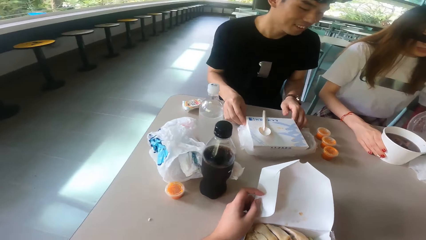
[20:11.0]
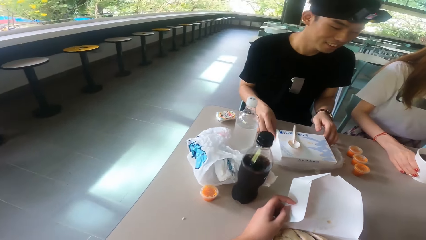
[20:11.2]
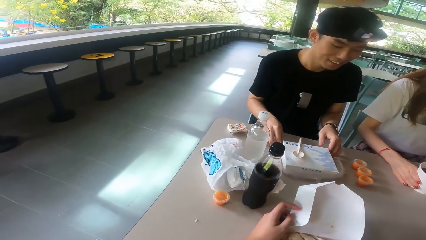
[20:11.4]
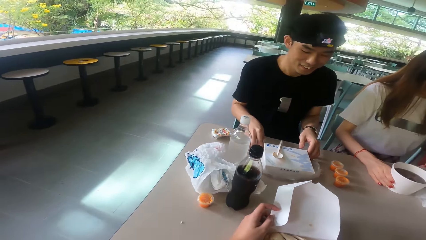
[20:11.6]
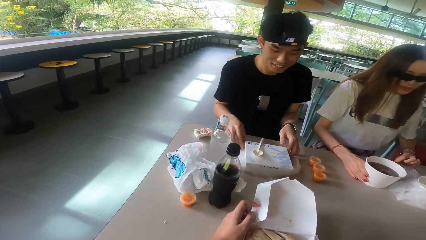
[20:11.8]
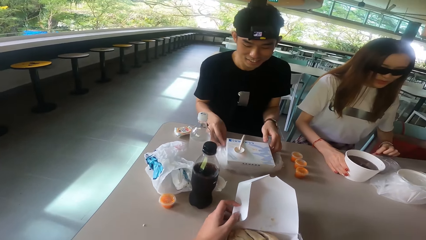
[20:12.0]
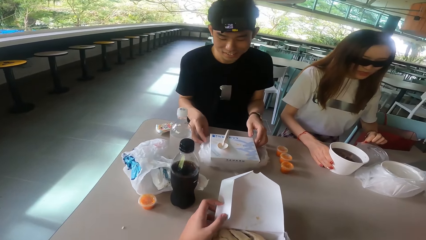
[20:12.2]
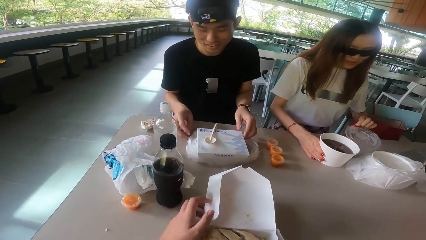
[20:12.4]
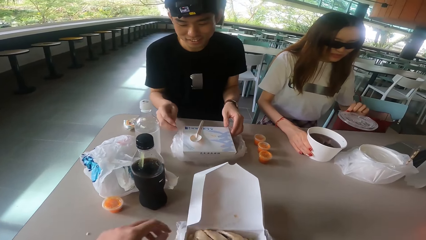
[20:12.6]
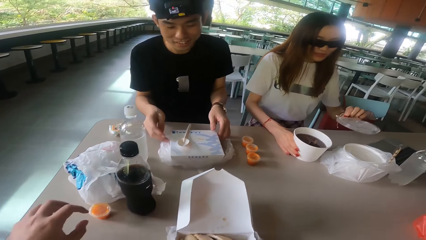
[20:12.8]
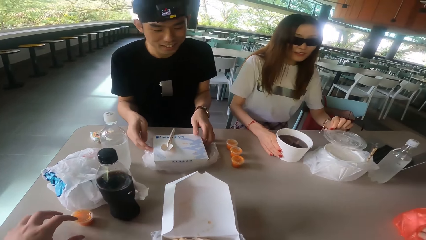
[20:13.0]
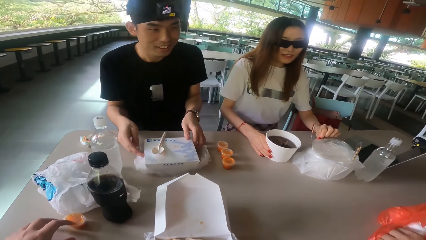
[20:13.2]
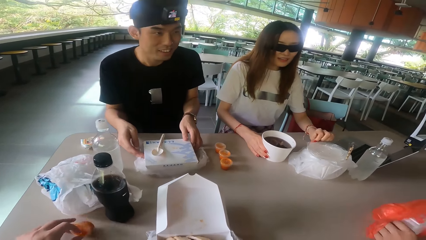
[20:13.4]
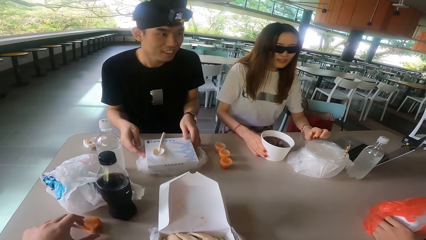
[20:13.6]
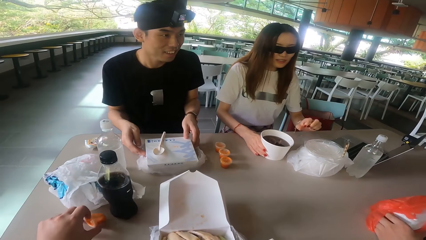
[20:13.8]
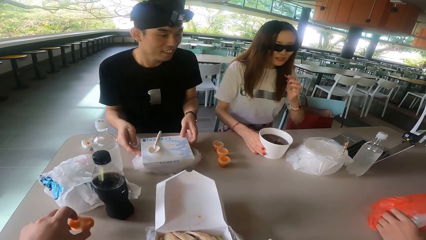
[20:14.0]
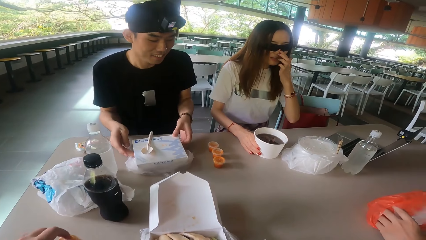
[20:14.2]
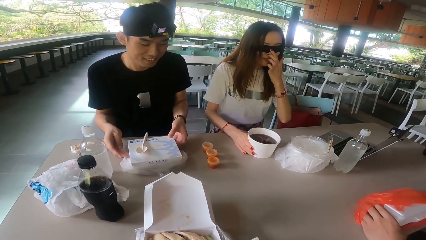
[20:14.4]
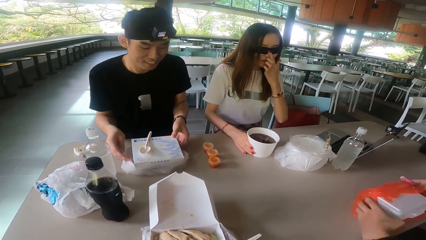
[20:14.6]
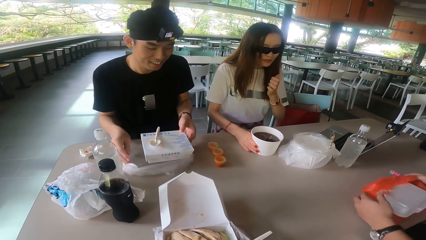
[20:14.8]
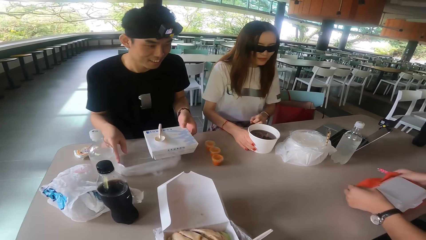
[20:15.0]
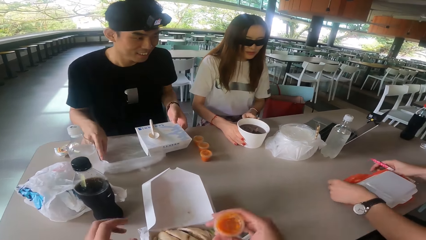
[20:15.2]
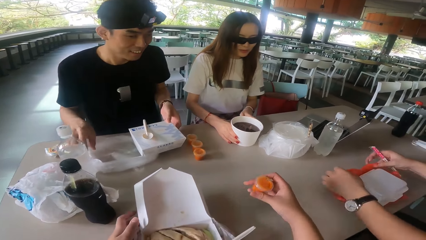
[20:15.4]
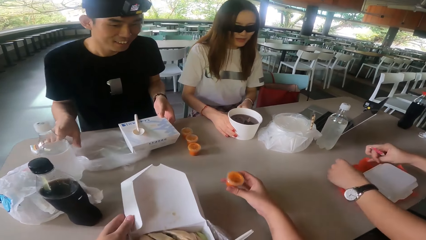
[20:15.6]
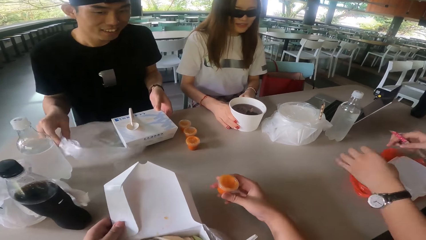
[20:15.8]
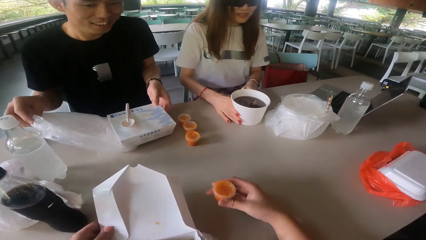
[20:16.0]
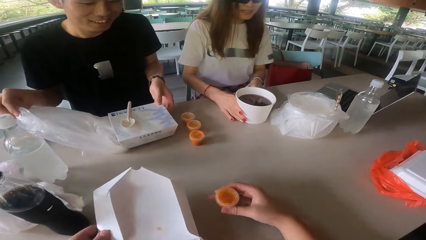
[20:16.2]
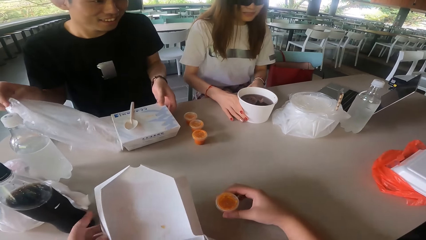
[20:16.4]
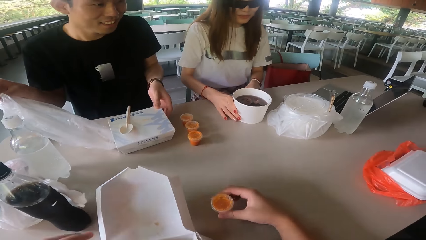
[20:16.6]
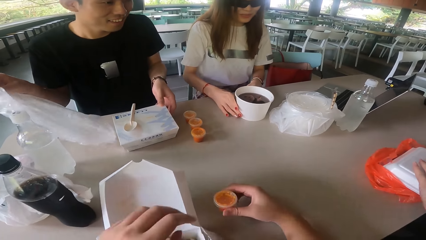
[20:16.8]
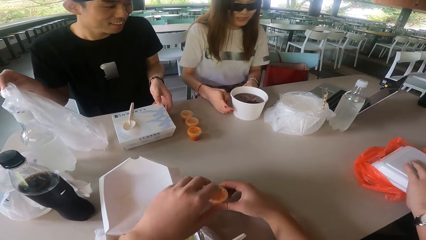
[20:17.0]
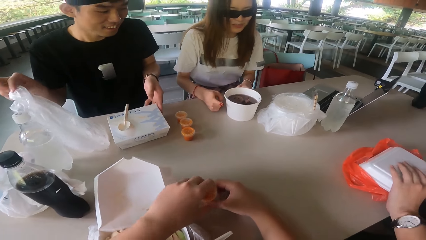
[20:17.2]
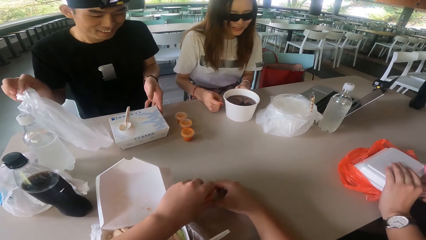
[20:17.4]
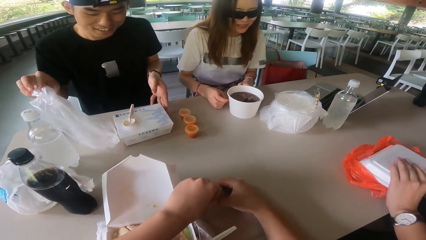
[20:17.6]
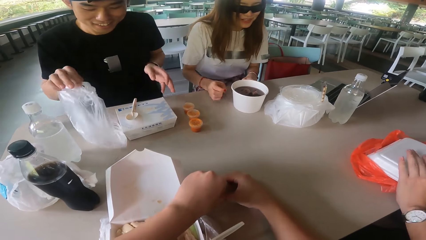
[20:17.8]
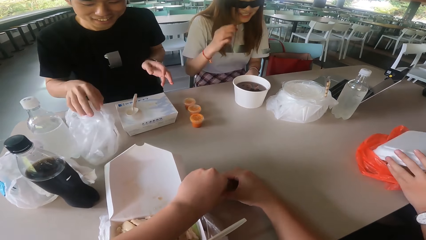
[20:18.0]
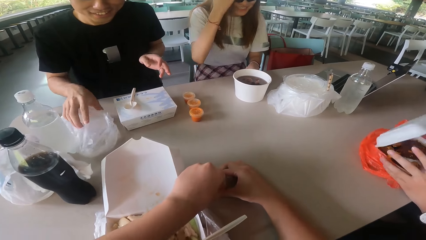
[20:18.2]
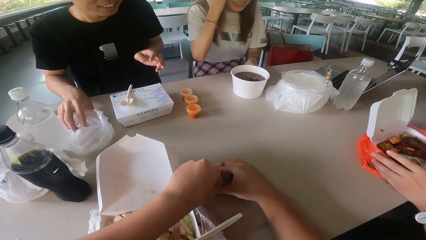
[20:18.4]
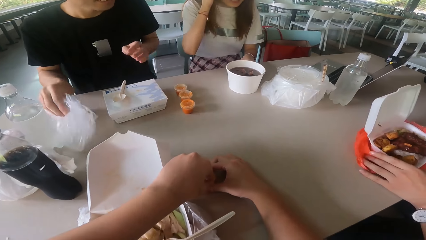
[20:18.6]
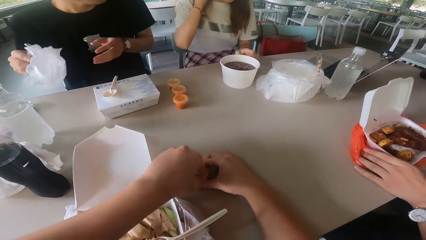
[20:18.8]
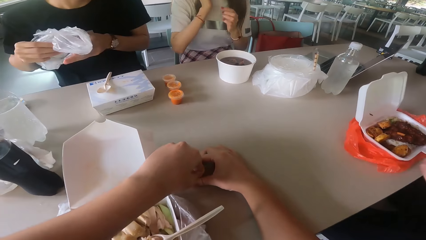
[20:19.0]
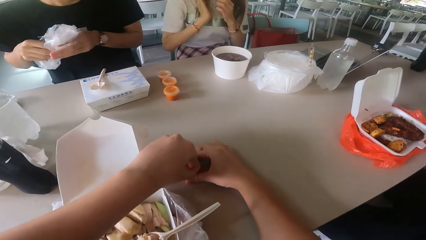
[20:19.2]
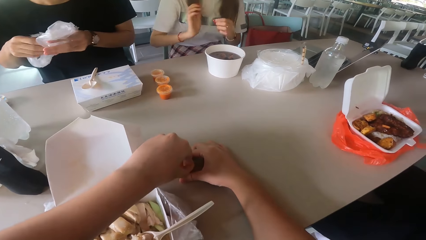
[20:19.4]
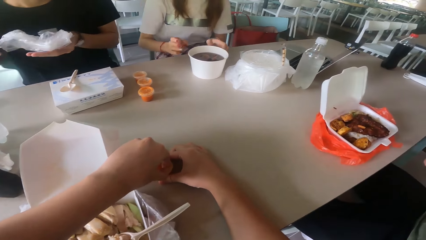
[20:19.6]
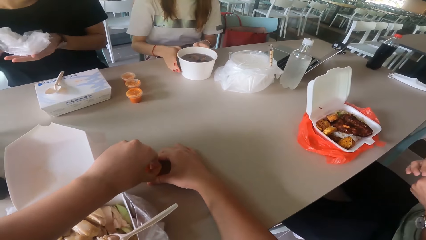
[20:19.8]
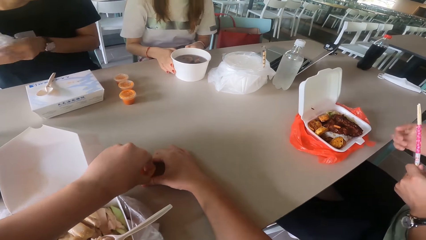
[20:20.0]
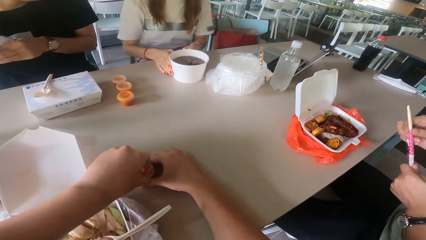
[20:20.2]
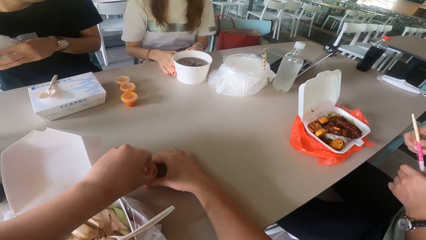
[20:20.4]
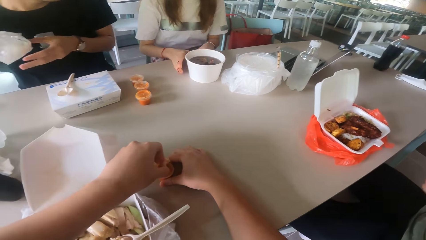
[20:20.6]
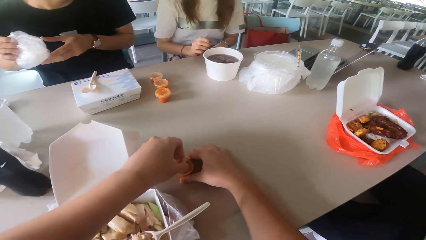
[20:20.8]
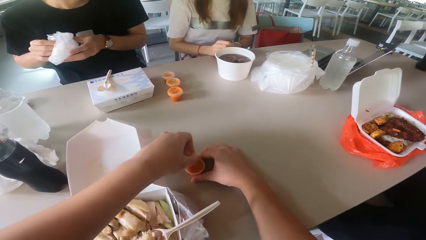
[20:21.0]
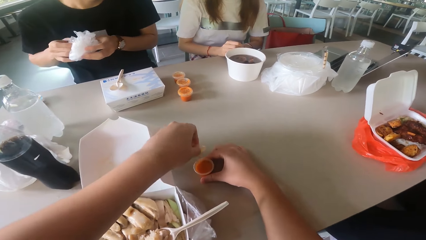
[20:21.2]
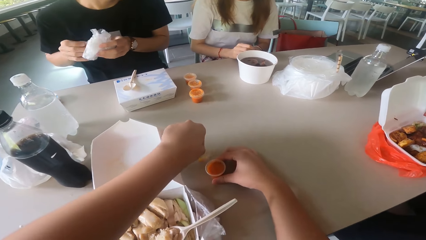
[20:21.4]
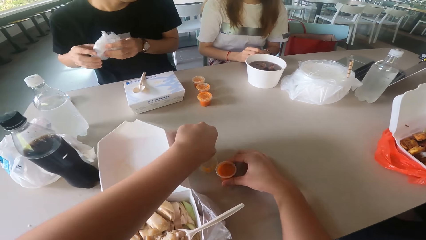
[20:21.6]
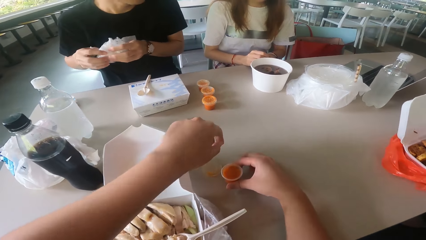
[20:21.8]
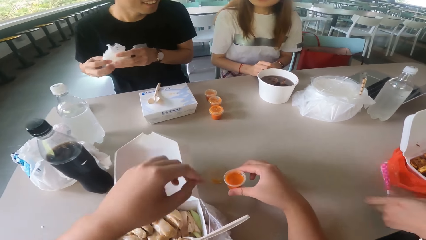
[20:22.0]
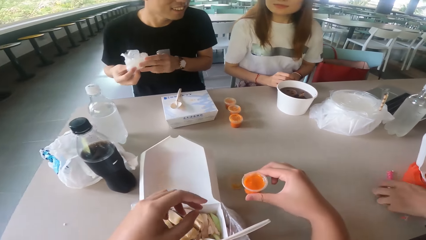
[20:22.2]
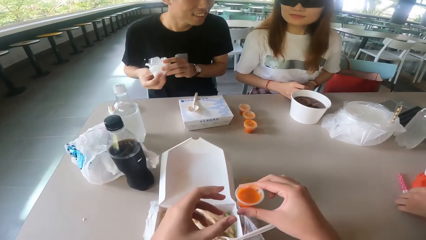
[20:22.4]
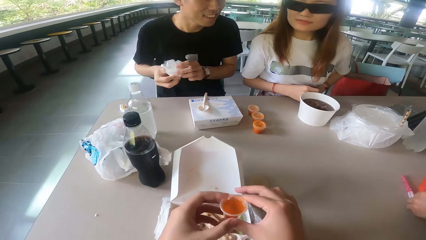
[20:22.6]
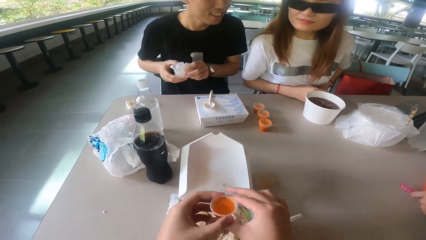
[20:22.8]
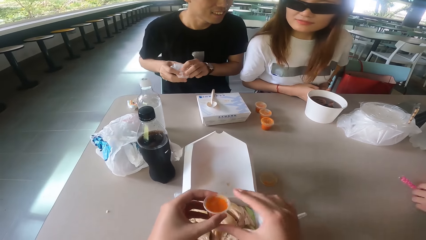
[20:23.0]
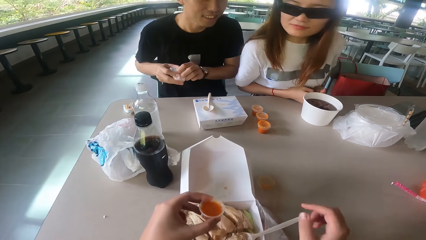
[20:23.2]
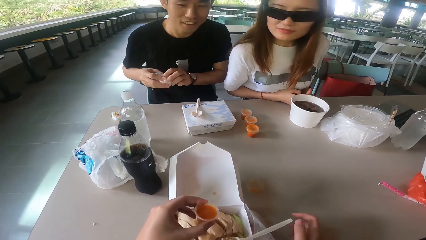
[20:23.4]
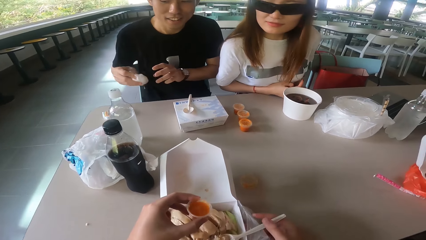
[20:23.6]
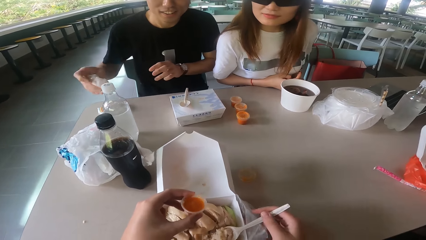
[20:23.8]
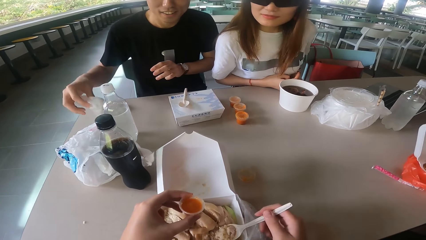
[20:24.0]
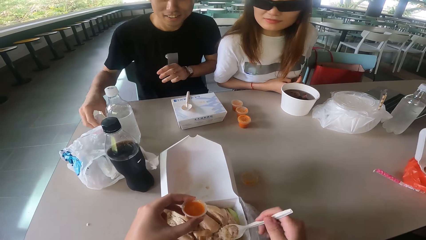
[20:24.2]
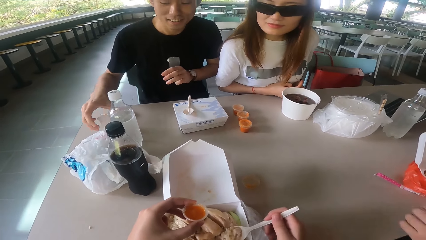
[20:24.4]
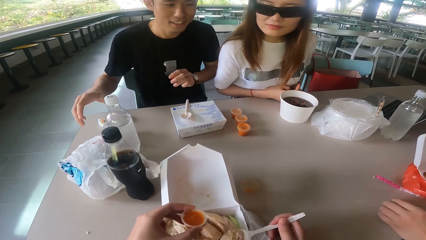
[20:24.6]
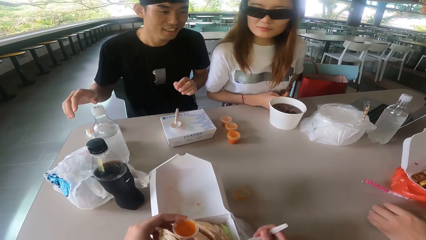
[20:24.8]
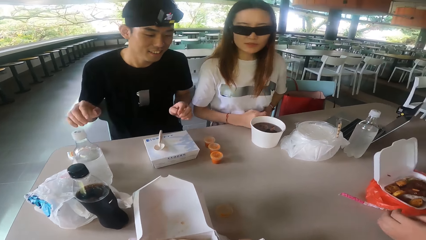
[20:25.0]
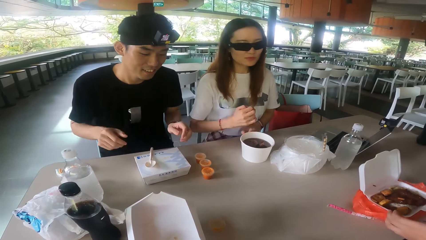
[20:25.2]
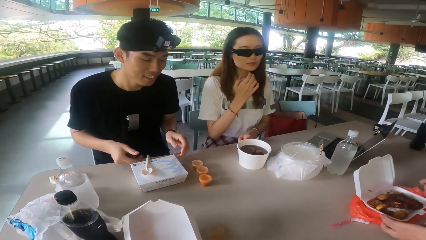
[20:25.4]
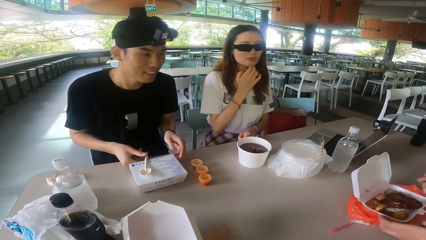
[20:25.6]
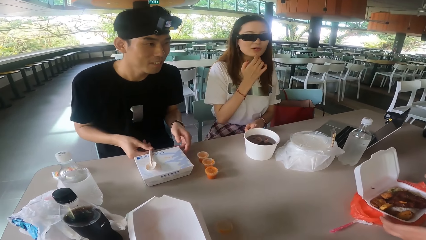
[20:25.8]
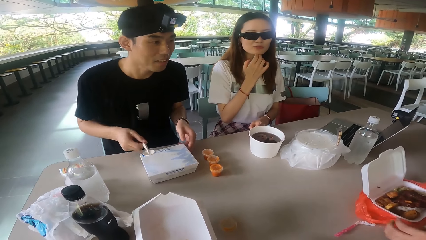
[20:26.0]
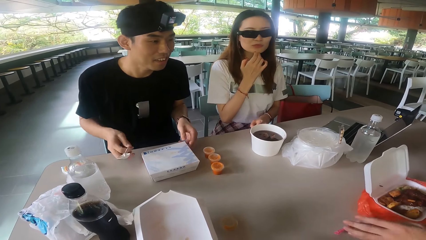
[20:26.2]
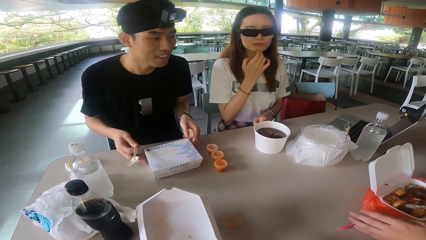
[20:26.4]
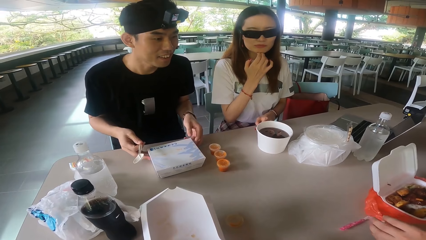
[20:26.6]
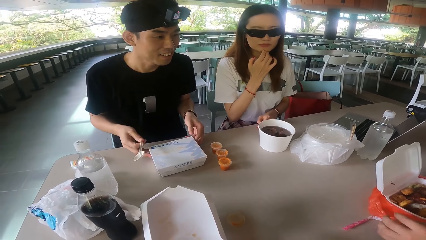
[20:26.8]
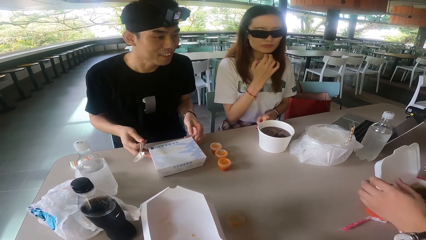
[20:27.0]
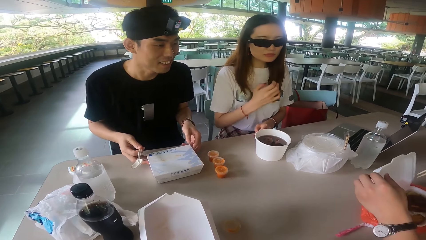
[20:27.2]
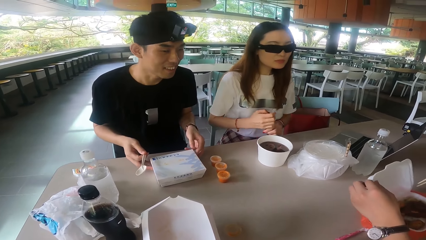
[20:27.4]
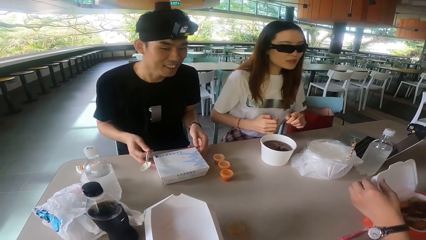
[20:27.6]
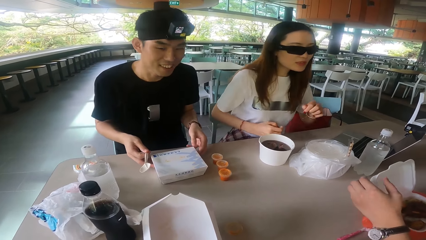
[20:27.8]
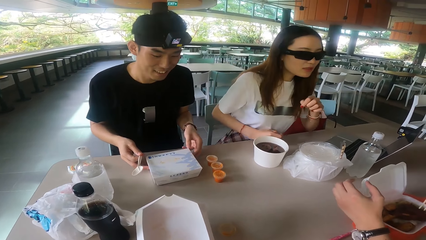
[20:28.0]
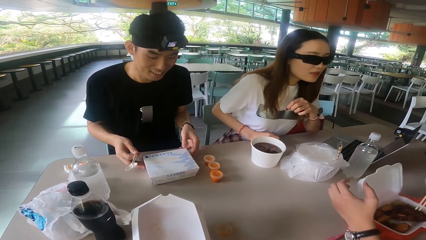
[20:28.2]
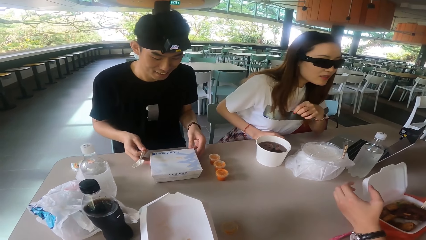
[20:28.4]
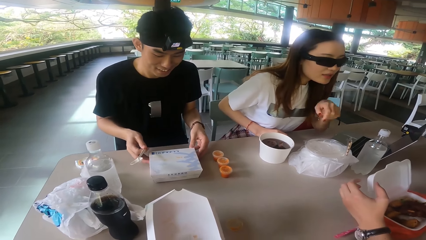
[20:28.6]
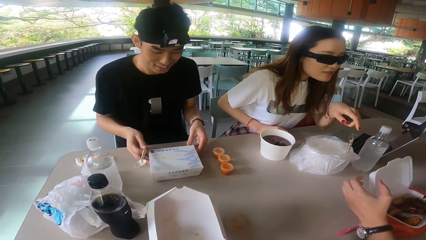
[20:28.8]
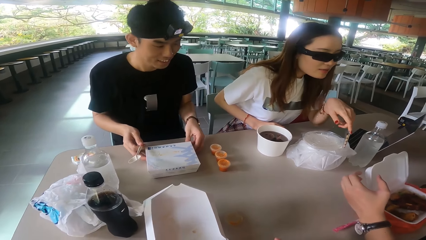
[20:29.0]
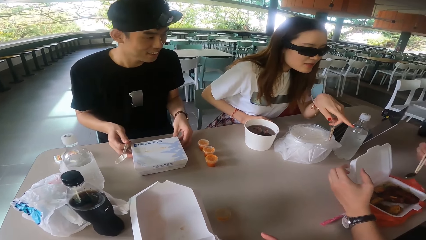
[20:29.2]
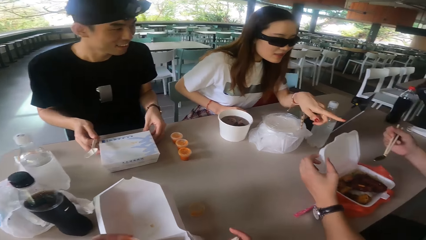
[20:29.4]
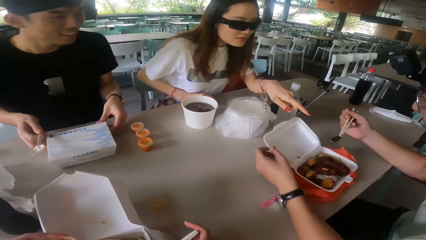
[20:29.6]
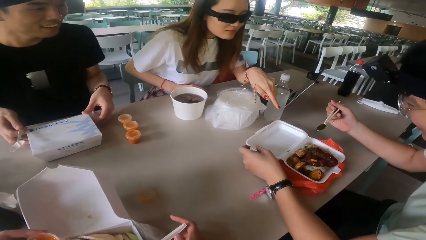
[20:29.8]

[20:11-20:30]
A man opens the box. A woman drops the lid cover. The woman adjusts the glasses. The man removes the polythene bag. Another man removes the polythene bag. The camera wearer picks the salad. They open the salad. The woman touches the hair. The first man picks the polythene bag. The other man opens the dish. The woman picks the bowl. The camera wearer drops the lid cover of the salad soup. The other man picks something. The camera wearer picks the spoon. The first man drops the polythene bag. The camera wearer pours something to the food. They scoop the food. The other man moves the hand. The first man picks the spoon. The woman drops the hands and moves the hand.
